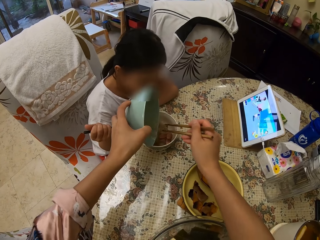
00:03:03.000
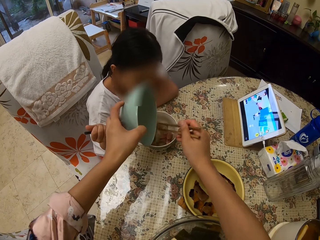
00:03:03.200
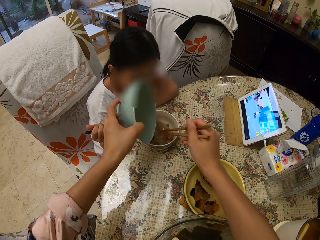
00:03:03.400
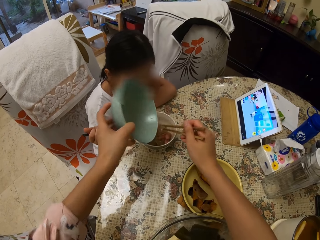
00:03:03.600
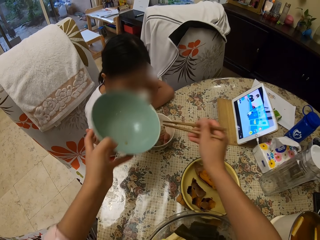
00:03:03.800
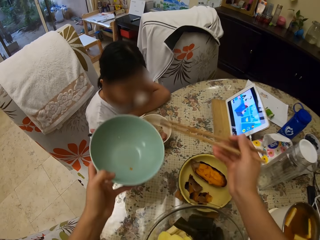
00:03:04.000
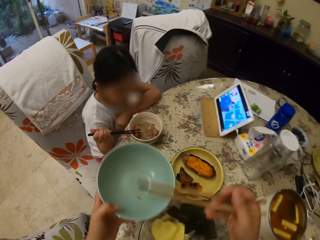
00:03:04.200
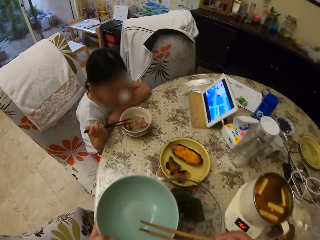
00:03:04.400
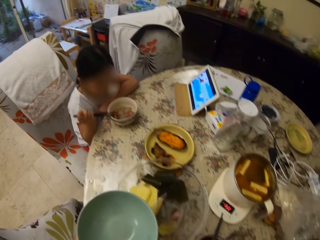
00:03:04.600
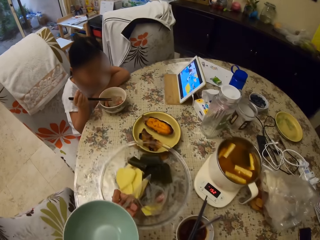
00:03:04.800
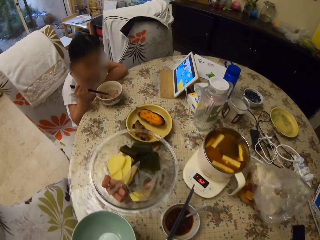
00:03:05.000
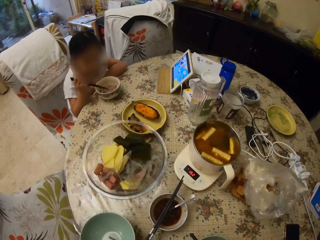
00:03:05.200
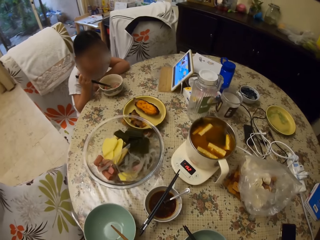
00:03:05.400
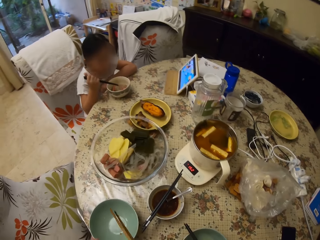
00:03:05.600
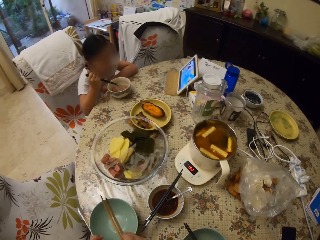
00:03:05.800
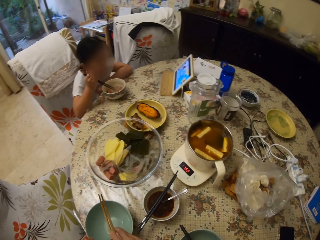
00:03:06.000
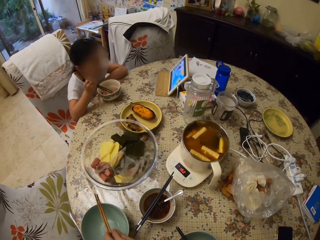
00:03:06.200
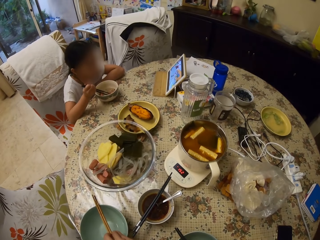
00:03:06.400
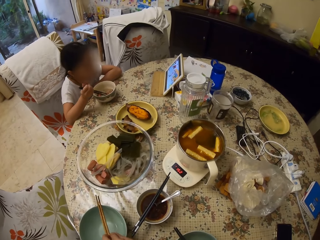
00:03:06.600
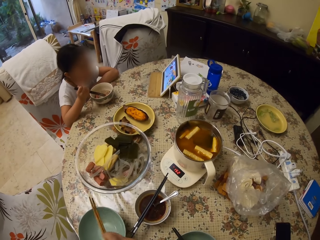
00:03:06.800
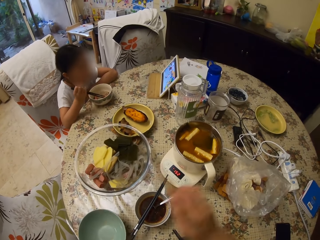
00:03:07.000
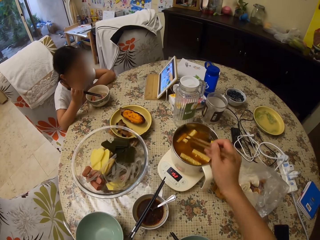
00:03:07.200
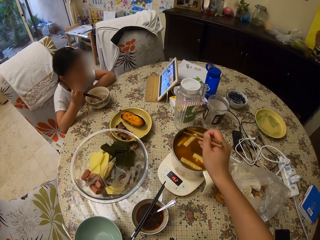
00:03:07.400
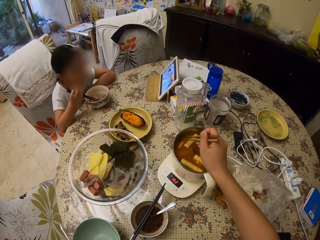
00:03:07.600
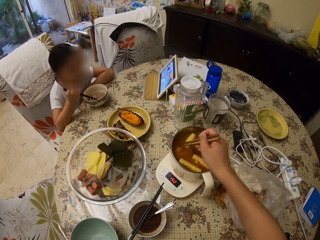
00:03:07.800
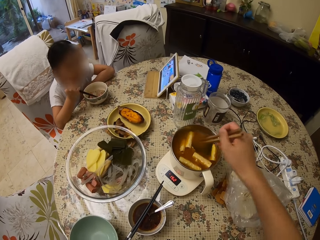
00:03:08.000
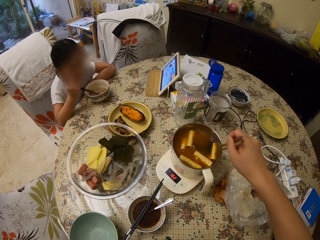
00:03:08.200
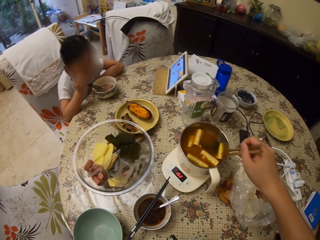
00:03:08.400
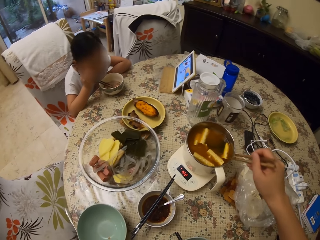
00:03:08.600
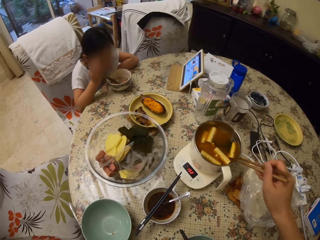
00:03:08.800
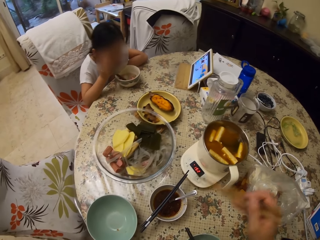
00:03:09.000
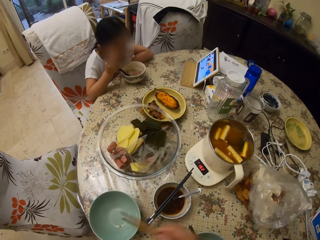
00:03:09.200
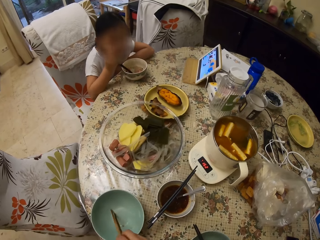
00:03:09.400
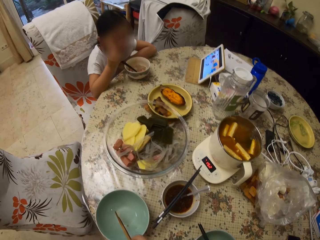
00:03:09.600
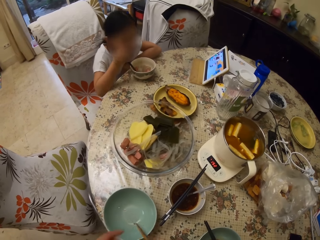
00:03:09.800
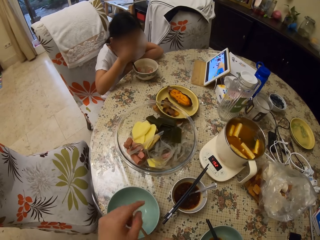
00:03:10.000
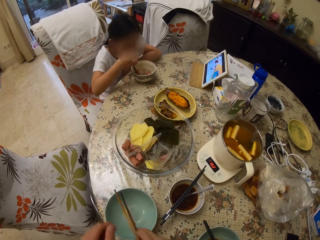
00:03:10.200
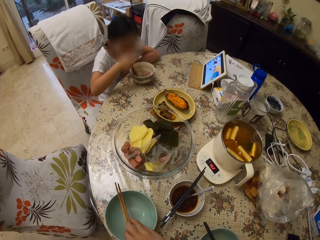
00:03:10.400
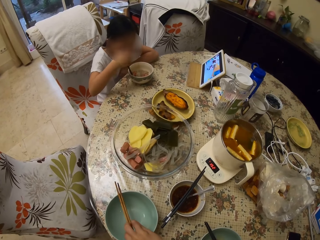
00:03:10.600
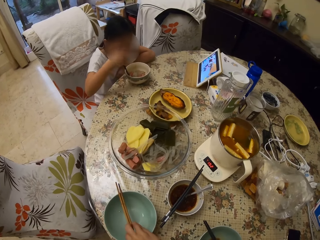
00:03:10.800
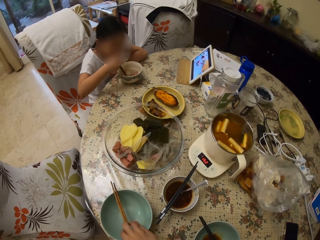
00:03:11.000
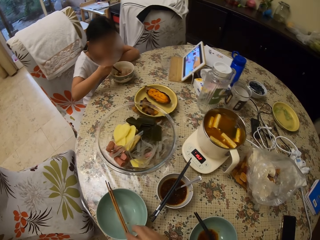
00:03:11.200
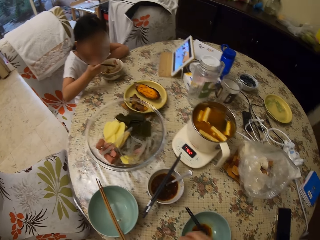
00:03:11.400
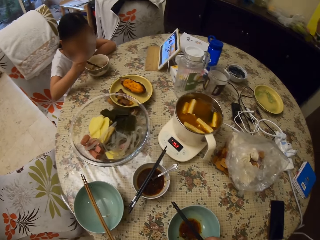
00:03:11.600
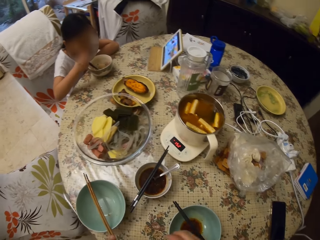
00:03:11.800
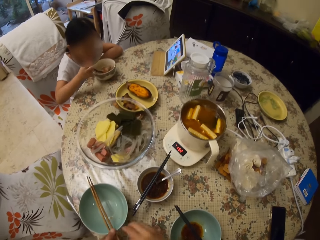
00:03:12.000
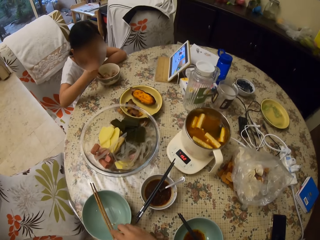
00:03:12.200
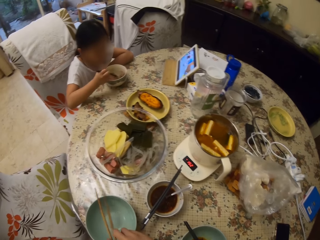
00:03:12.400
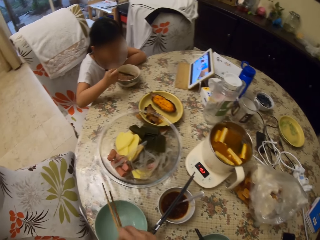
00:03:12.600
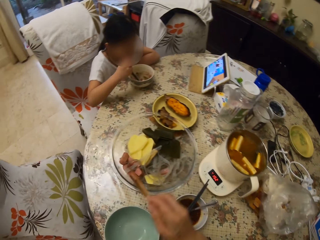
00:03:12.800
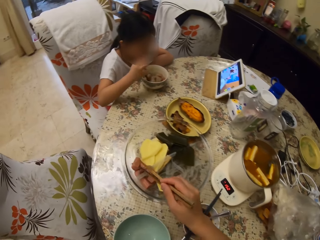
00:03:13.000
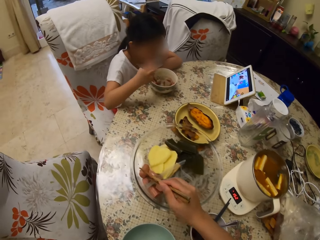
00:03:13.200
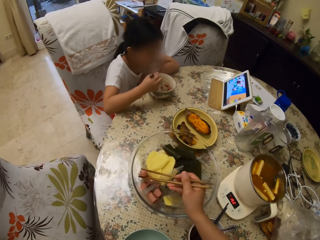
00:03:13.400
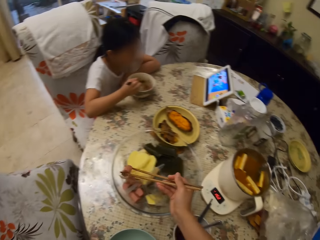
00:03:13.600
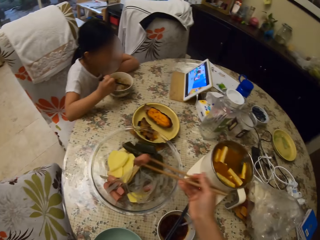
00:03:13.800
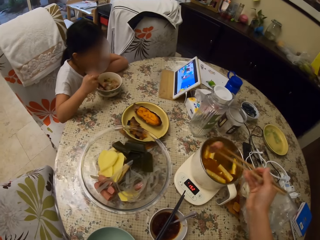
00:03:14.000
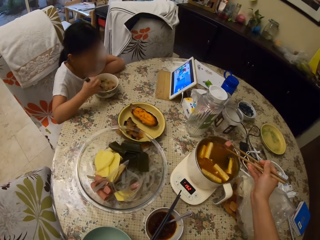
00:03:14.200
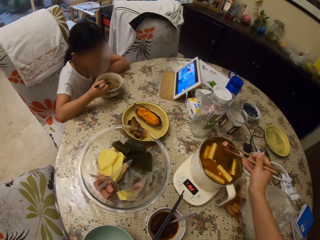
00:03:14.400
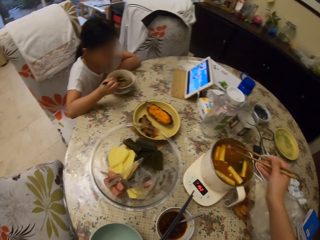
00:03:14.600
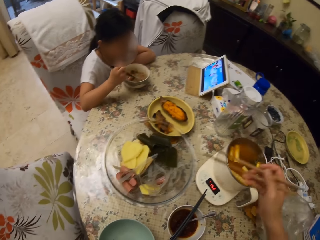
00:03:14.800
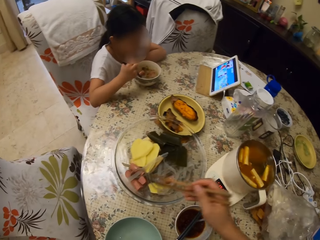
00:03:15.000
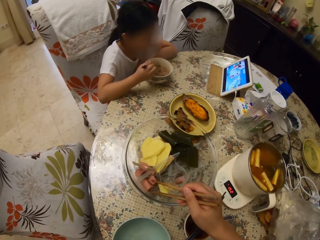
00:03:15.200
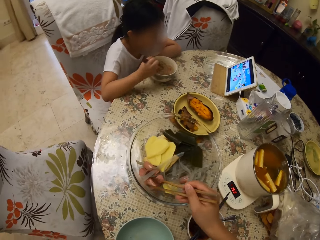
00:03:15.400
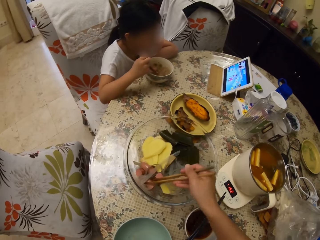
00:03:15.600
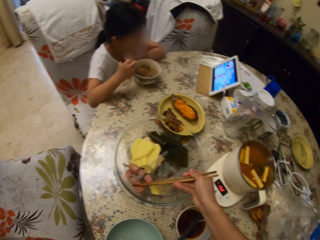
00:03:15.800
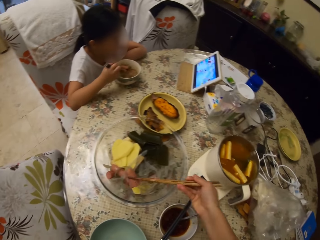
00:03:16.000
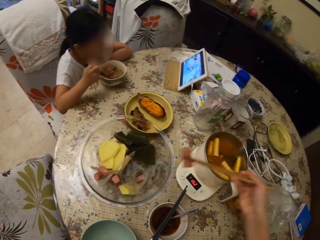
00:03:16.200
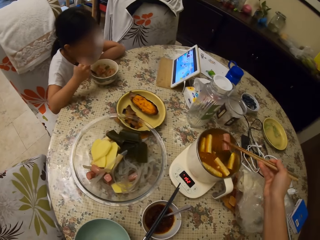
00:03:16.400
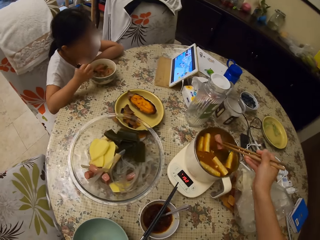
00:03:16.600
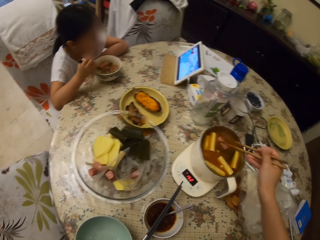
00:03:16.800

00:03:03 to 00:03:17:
The camera wearer serves a girl with something. They move around. They put a bowl on the table. They hold chopsticks on the bowl. They stir something in a pot with the chopsticks. The girl moves something in a bowl with chopsticks. The camera wearer hits the pot with the chopsticks. They use gestures. They put the chopsticks on the bowl. They move their hand. They pick the chopsticks on the bowl. They pick something in the bowl with the chopsticks. They put something in the pot. They pick something in the bowl.

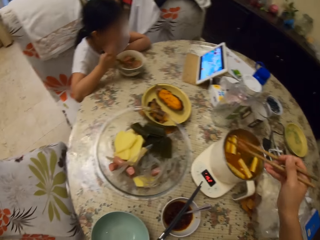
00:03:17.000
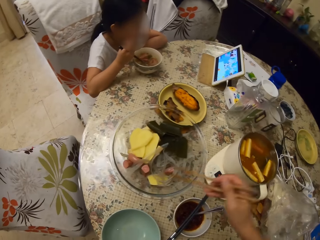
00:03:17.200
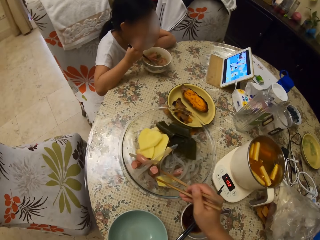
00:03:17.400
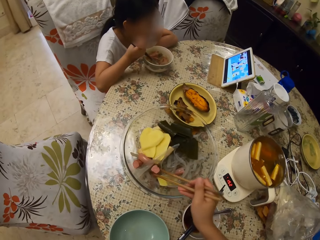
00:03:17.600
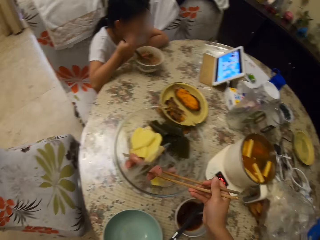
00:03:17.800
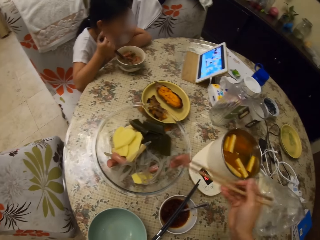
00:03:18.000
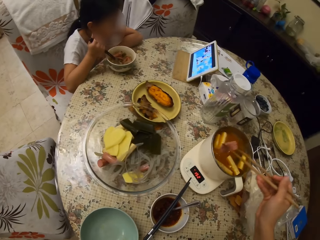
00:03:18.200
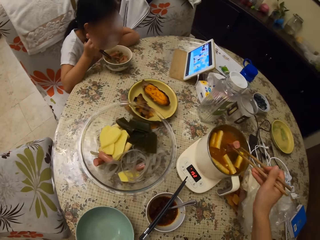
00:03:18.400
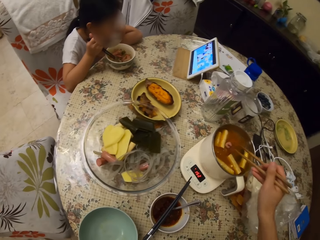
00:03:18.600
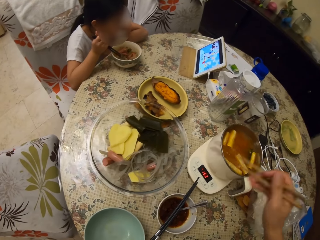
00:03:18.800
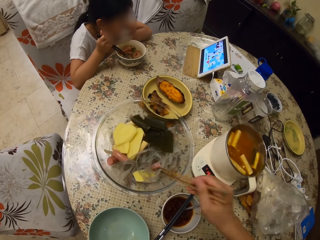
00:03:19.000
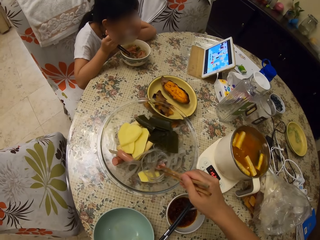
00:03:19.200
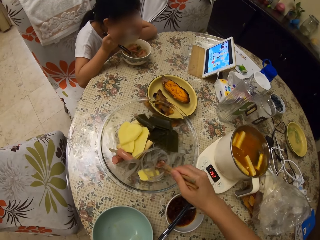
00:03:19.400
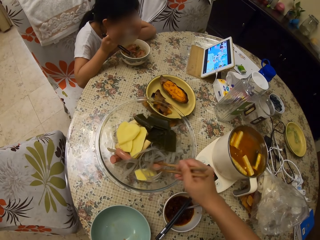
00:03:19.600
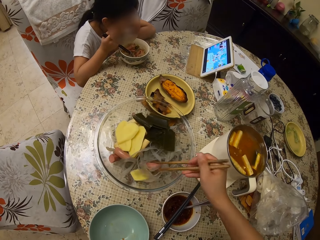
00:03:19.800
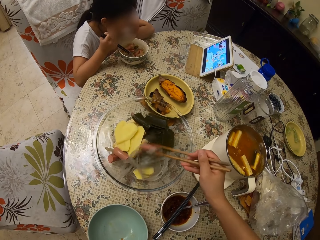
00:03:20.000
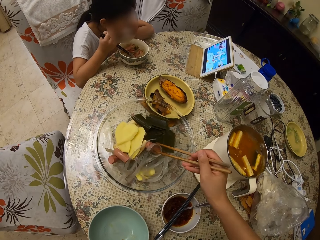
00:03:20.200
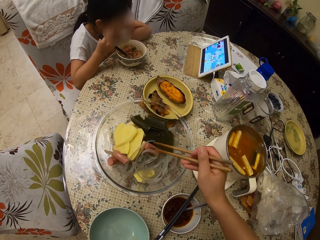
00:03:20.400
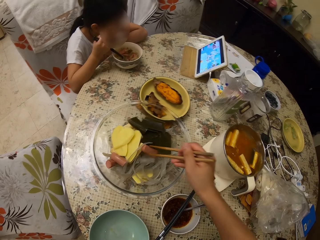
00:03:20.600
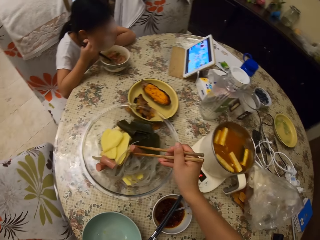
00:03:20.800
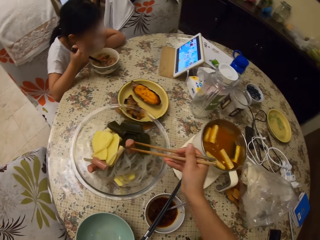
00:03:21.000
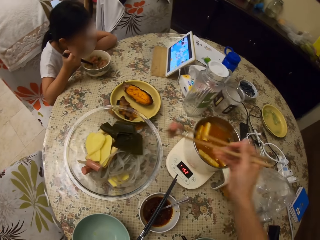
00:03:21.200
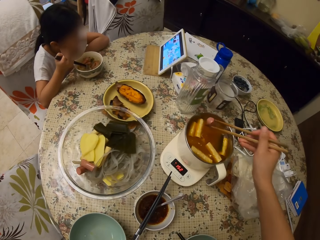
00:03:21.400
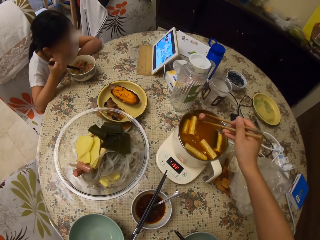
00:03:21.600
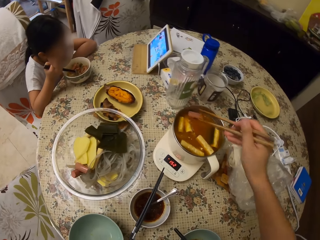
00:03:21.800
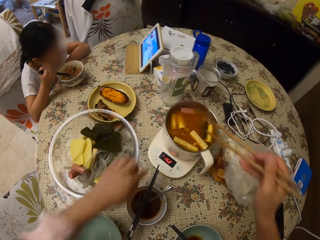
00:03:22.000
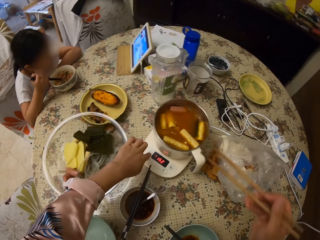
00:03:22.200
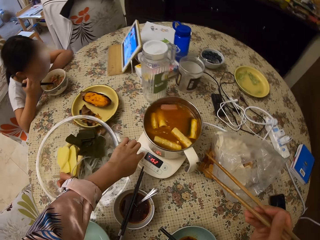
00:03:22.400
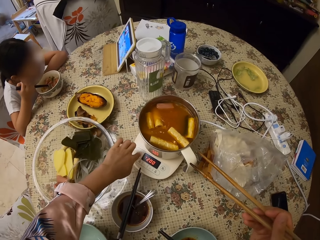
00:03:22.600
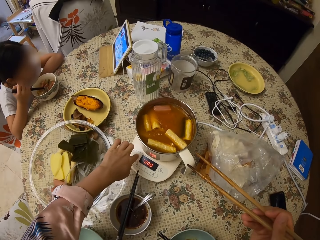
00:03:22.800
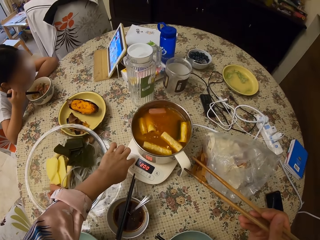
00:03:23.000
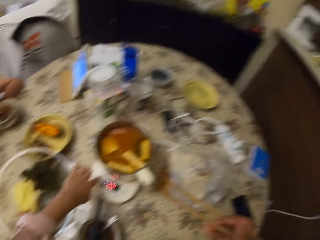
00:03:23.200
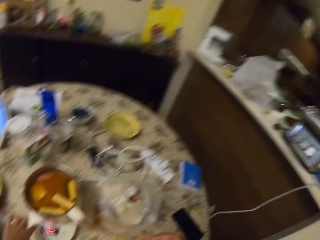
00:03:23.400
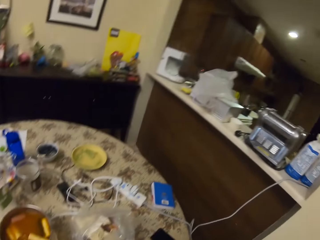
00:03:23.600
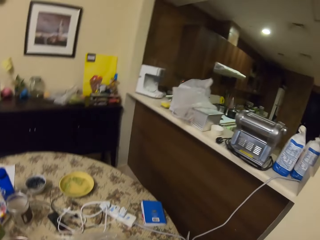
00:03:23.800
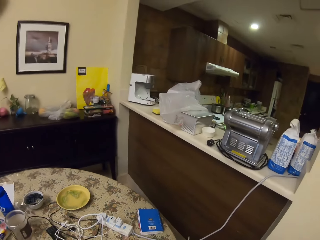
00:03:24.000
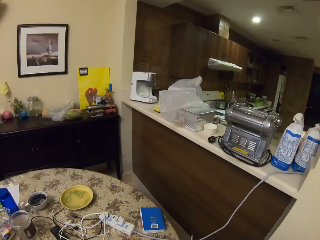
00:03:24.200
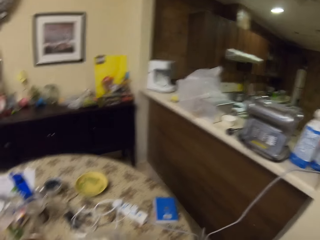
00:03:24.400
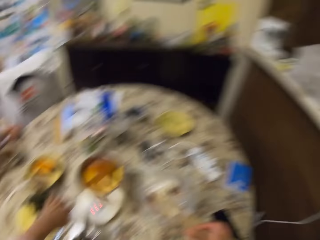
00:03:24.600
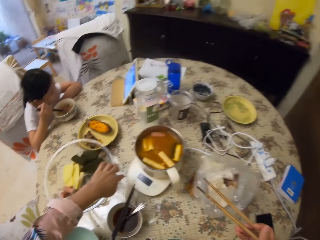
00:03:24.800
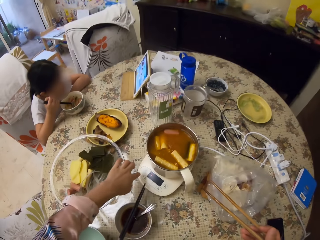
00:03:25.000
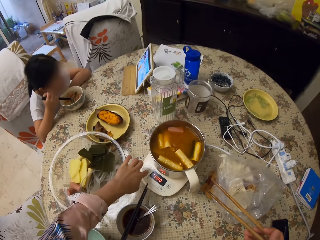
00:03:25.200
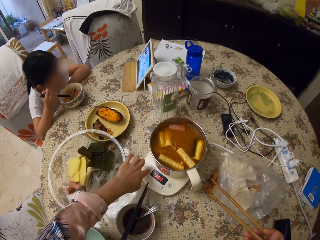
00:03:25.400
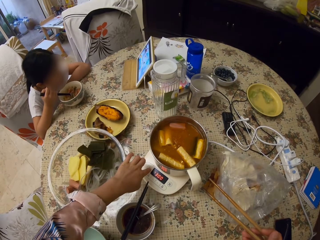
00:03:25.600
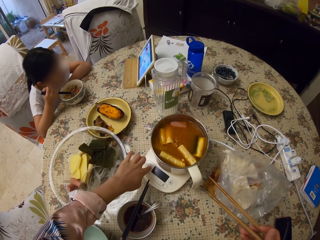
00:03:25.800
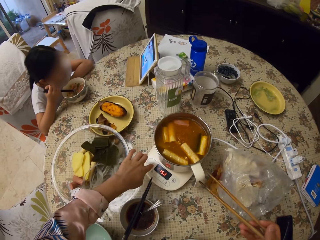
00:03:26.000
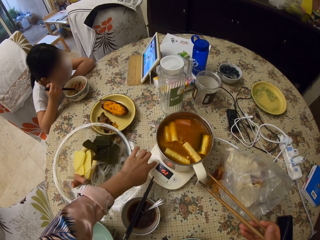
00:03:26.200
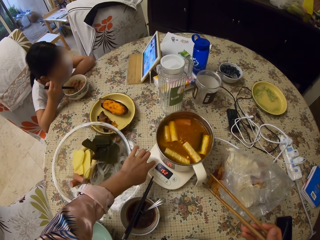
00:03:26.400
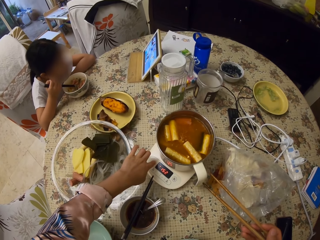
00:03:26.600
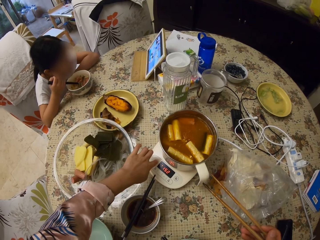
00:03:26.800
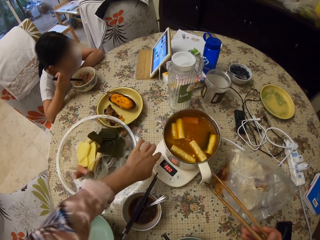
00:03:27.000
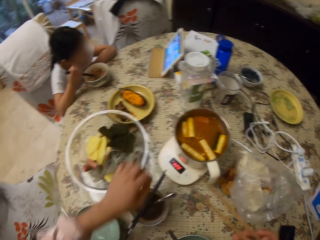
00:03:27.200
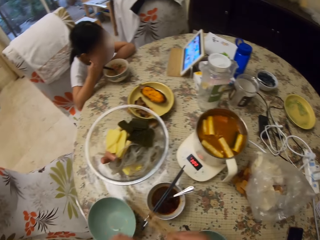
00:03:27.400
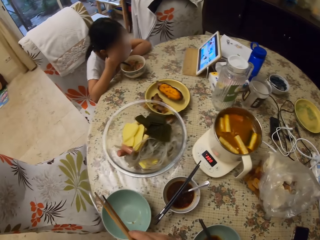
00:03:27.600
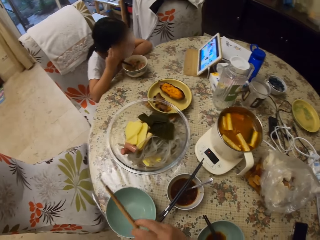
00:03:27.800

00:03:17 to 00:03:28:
The camera wearer puts something in a pot, to the heater. They pick something in a bowl. They put something in the pot. They pick something in the bowl with chopsticks. They put something in the pot. They turn on the heater. They look around. A girl looks around. The camera wearer operates something.
